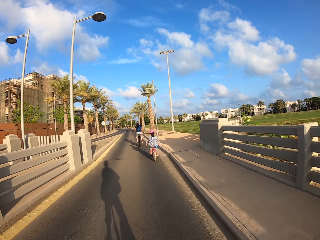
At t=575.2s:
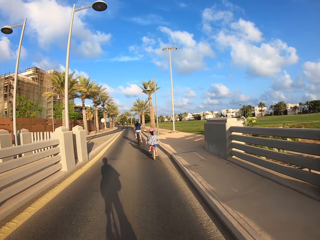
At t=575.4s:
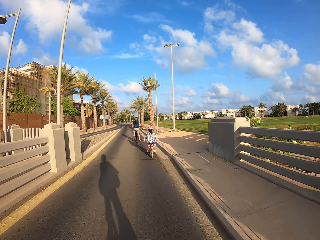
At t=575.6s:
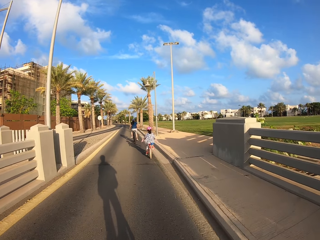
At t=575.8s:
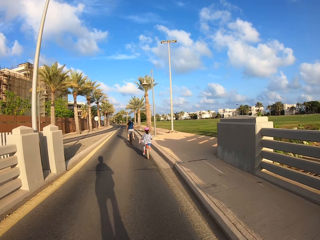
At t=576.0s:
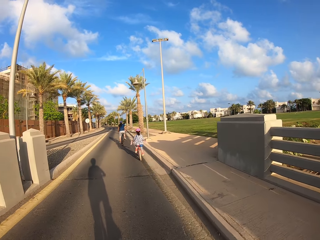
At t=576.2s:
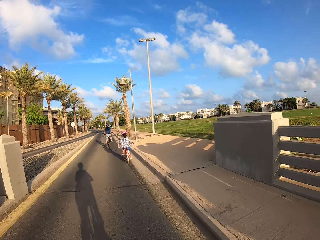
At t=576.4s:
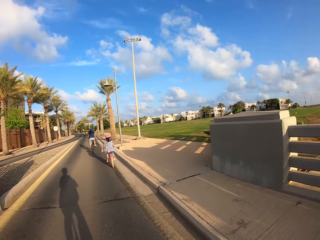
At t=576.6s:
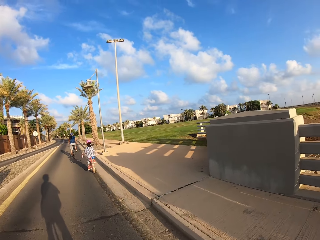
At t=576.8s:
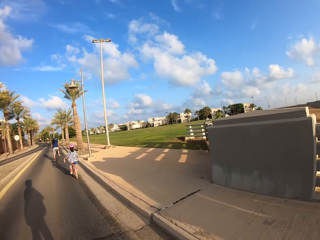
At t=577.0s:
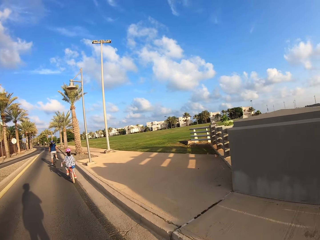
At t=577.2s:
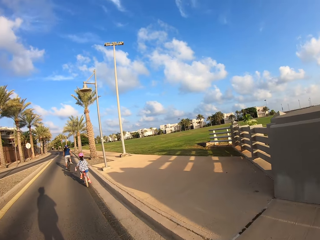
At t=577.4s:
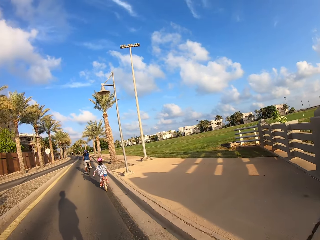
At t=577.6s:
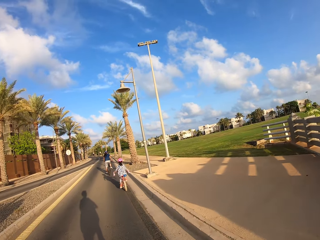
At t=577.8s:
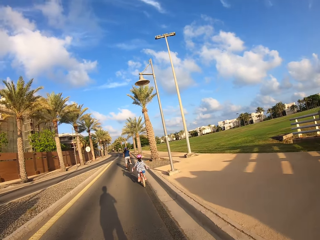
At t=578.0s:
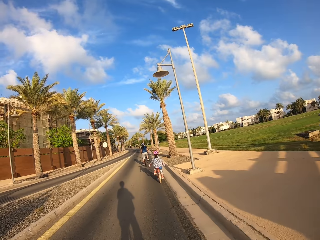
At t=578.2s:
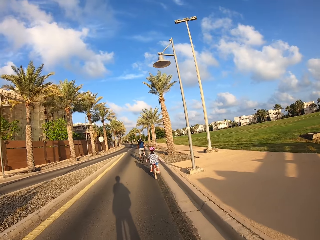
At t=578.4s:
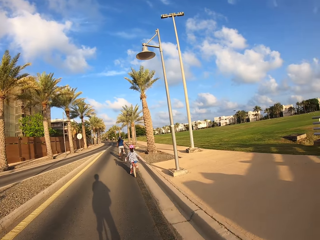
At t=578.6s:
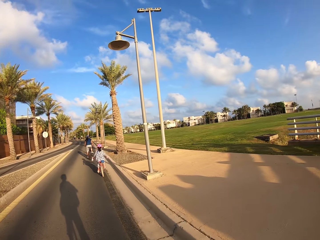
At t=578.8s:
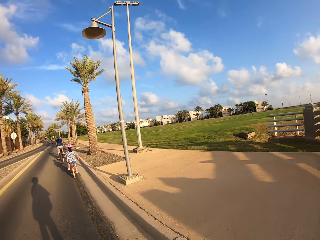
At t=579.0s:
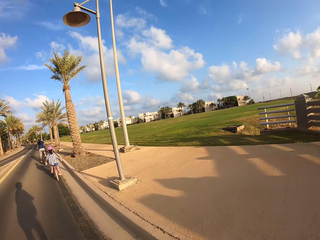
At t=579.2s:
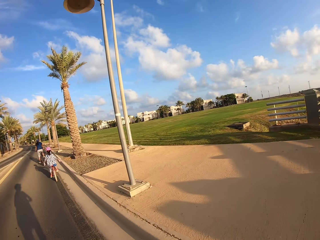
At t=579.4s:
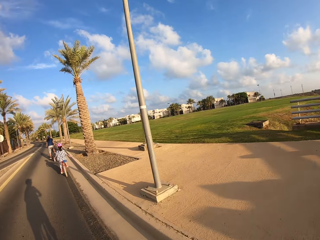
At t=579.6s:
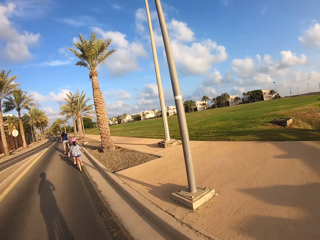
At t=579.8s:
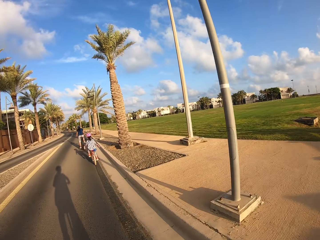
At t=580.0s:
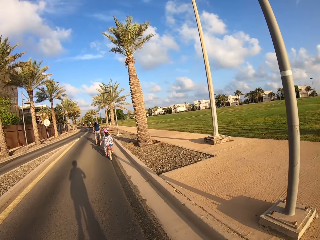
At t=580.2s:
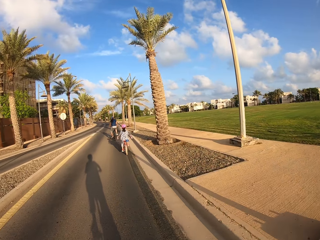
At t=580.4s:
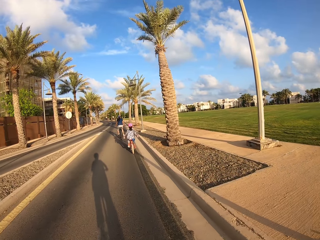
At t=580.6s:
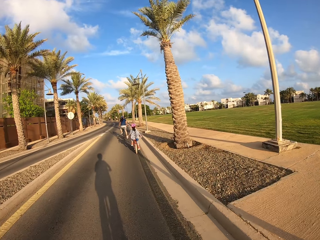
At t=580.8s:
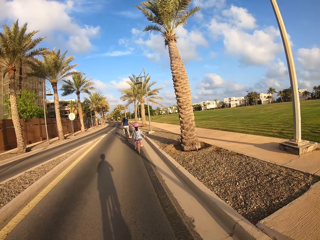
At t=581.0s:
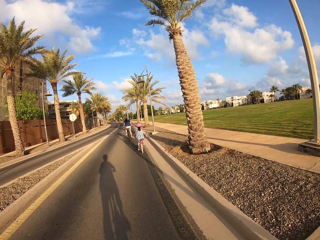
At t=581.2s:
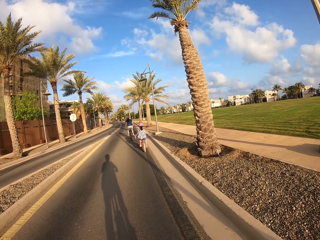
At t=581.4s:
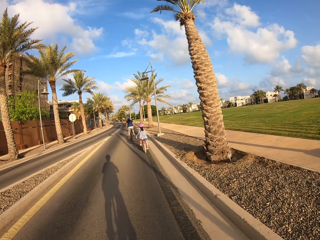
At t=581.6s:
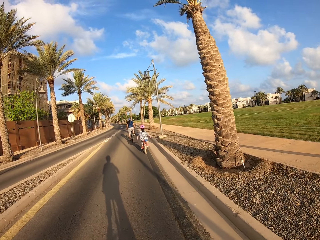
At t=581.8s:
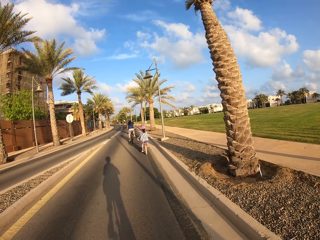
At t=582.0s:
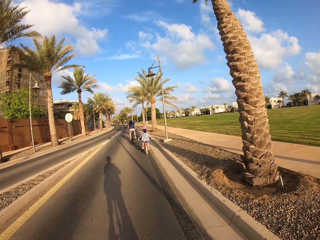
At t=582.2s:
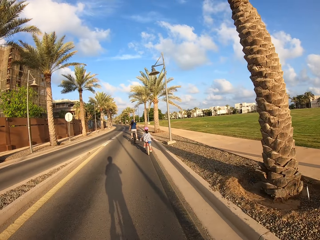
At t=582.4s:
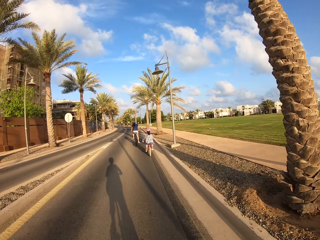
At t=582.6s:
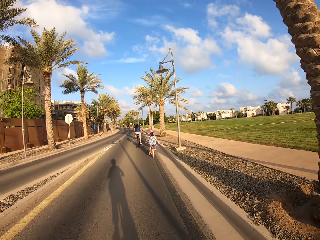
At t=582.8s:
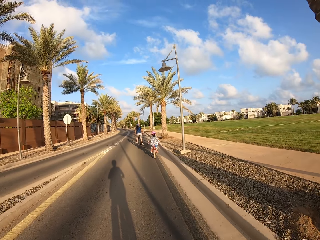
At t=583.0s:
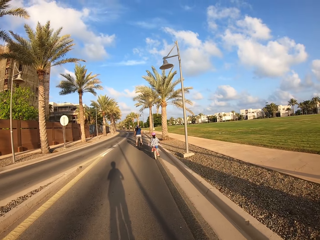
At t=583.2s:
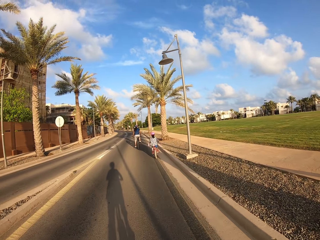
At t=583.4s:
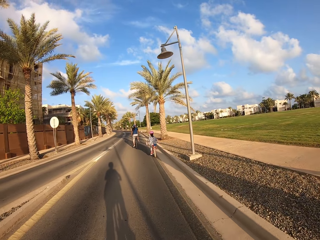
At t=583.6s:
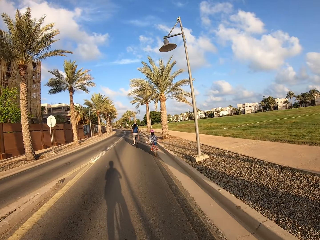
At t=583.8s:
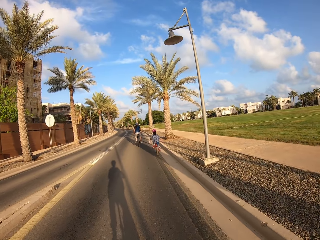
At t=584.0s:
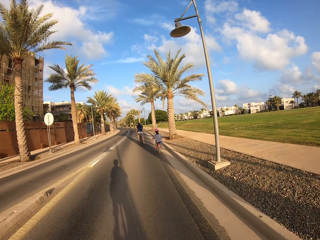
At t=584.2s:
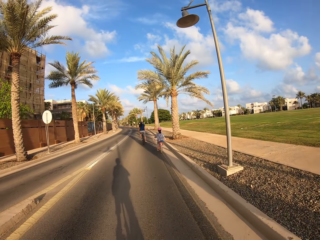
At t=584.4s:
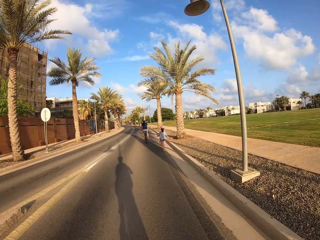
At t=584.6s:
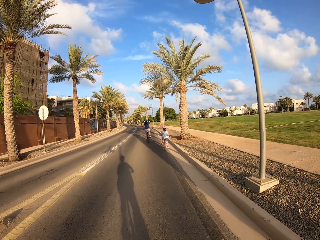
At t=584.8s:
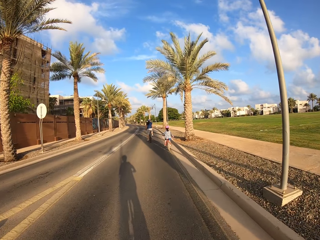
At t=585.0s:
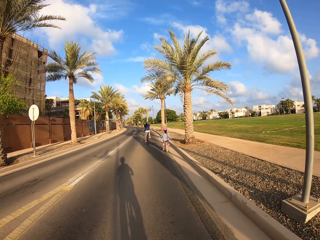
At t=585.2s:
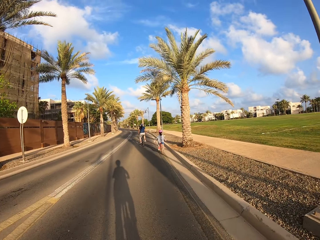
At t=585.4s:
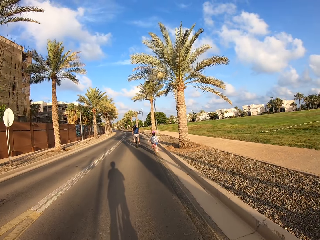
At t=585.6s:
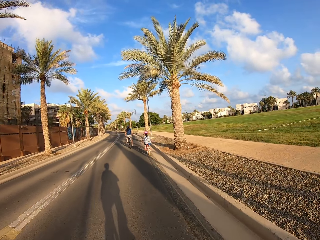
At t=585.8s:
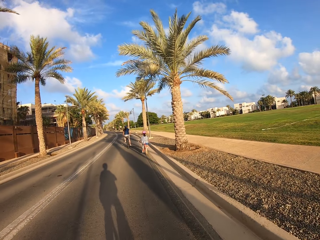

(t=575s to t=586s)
The camera wearer looks around. The camera wearer, a person and another person cycle on the road.

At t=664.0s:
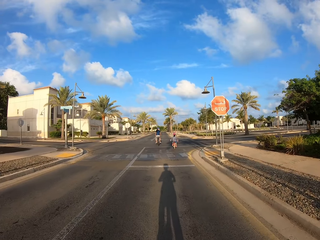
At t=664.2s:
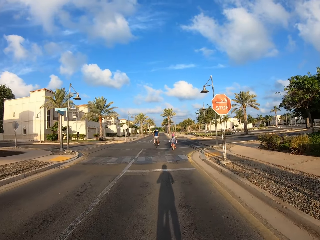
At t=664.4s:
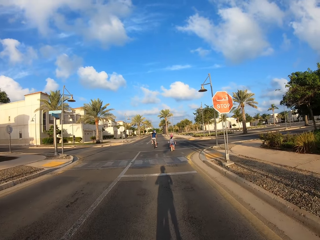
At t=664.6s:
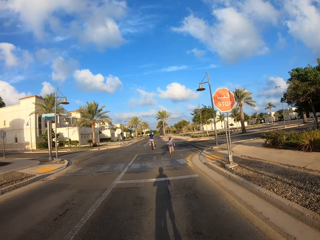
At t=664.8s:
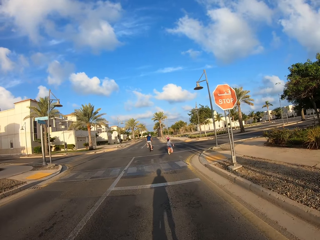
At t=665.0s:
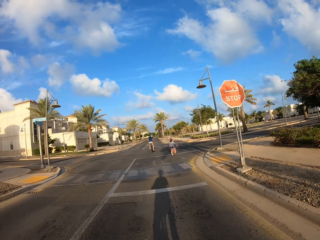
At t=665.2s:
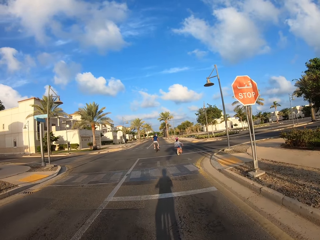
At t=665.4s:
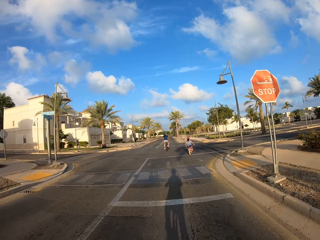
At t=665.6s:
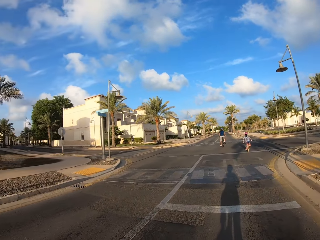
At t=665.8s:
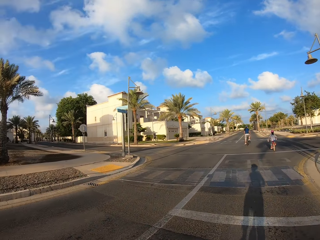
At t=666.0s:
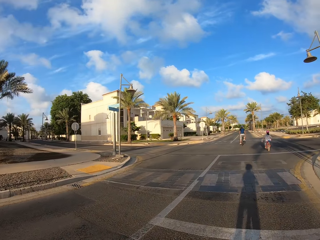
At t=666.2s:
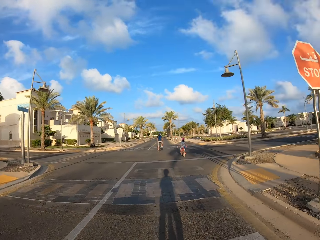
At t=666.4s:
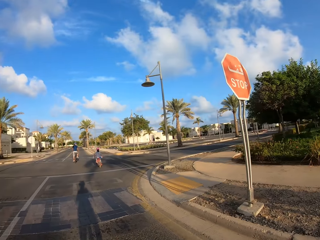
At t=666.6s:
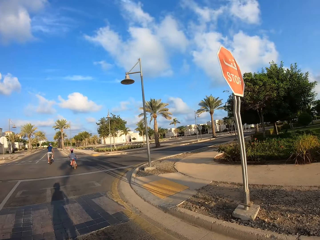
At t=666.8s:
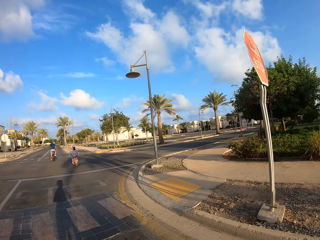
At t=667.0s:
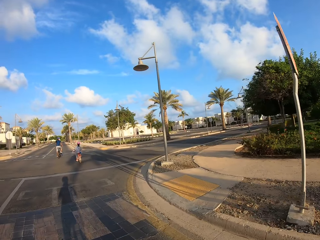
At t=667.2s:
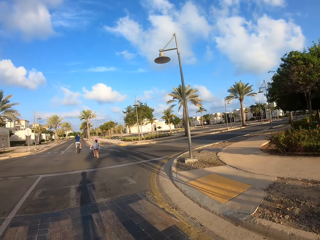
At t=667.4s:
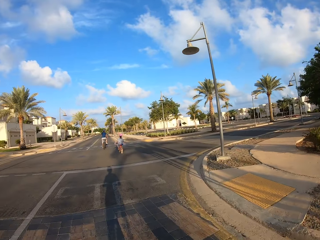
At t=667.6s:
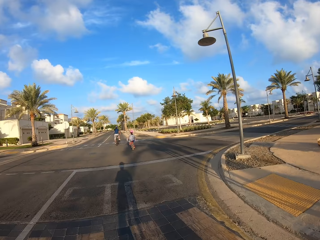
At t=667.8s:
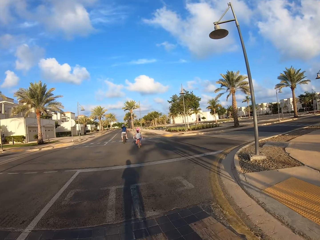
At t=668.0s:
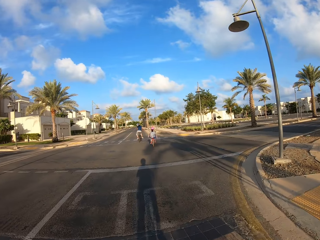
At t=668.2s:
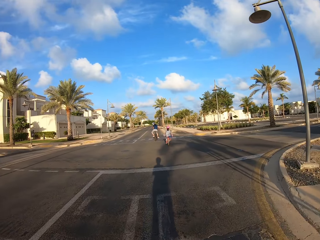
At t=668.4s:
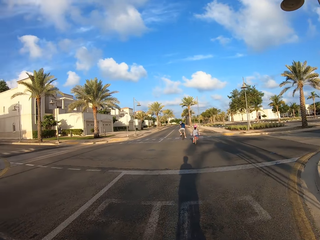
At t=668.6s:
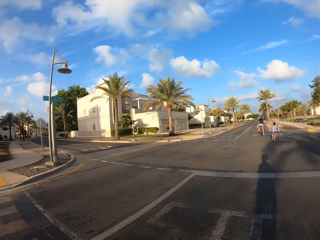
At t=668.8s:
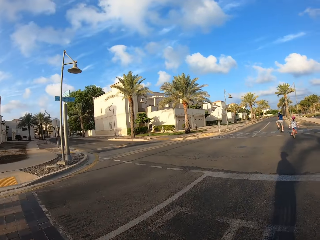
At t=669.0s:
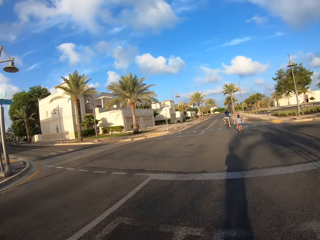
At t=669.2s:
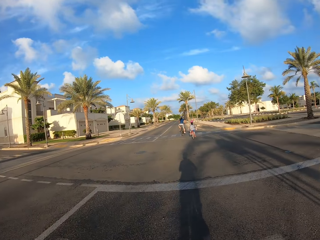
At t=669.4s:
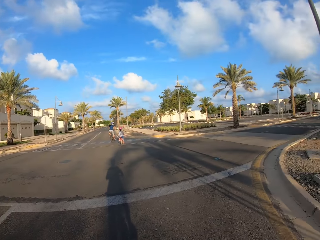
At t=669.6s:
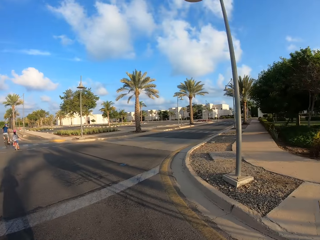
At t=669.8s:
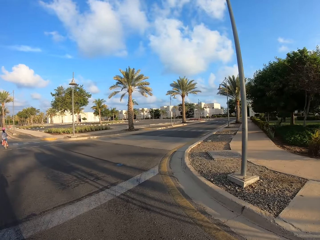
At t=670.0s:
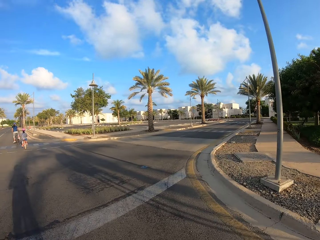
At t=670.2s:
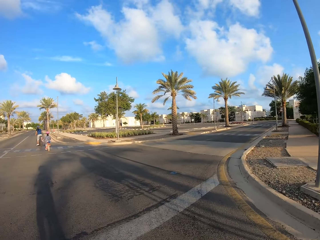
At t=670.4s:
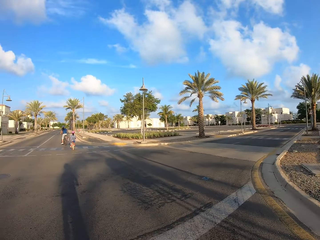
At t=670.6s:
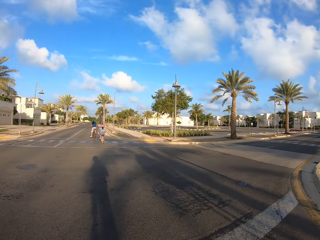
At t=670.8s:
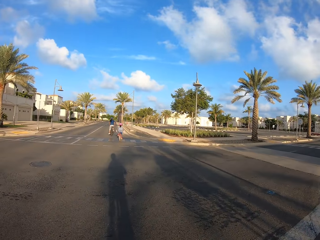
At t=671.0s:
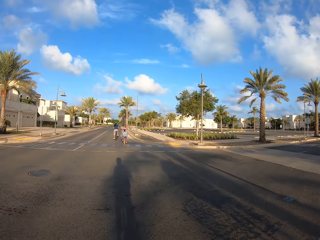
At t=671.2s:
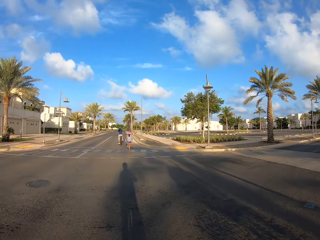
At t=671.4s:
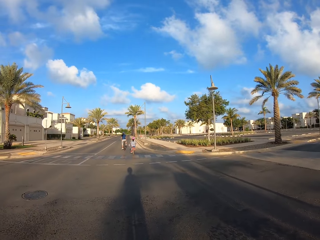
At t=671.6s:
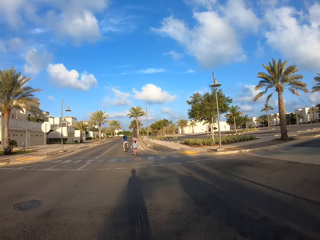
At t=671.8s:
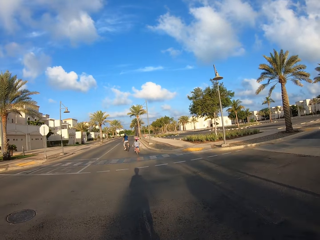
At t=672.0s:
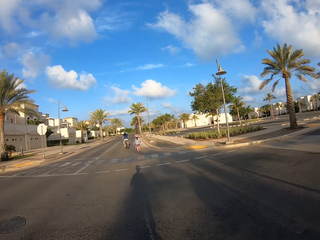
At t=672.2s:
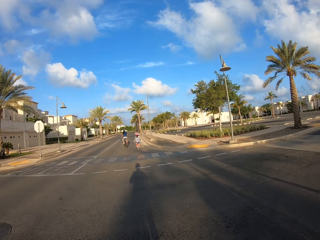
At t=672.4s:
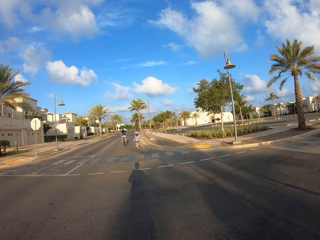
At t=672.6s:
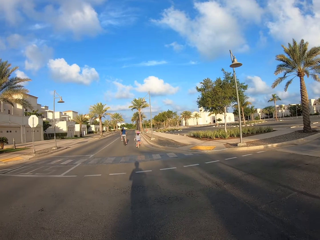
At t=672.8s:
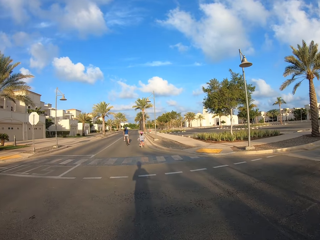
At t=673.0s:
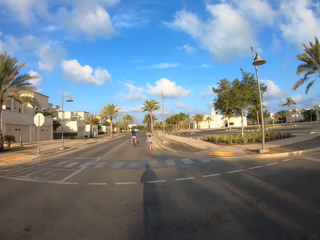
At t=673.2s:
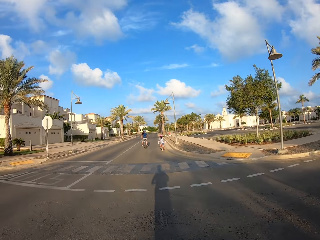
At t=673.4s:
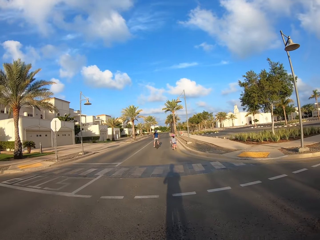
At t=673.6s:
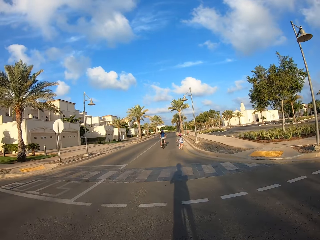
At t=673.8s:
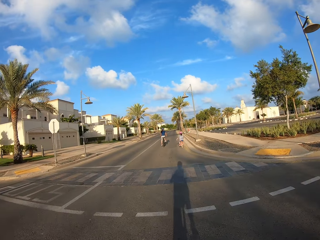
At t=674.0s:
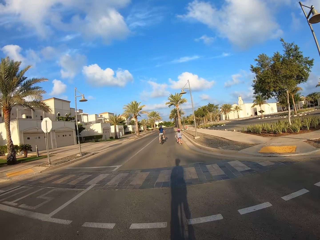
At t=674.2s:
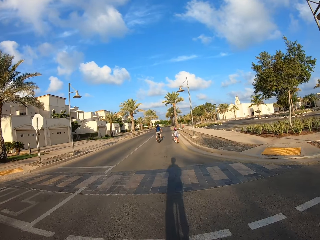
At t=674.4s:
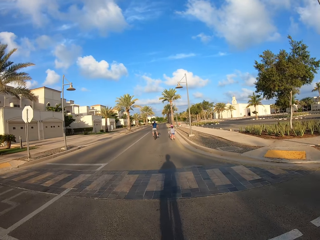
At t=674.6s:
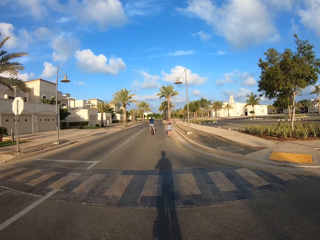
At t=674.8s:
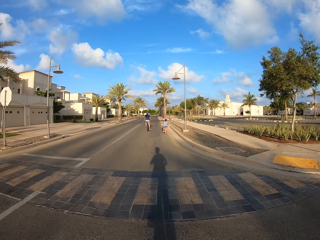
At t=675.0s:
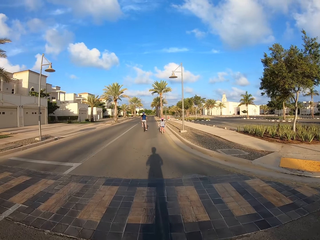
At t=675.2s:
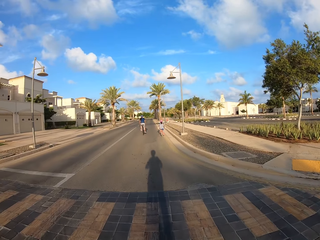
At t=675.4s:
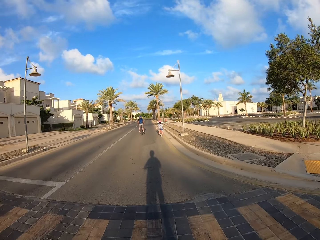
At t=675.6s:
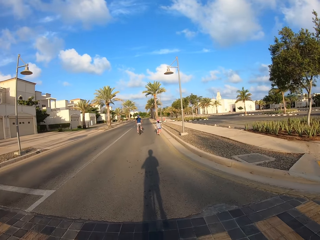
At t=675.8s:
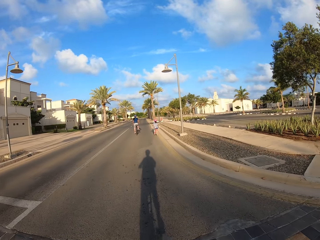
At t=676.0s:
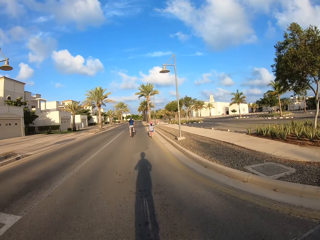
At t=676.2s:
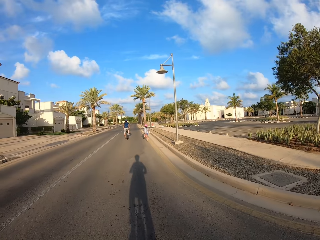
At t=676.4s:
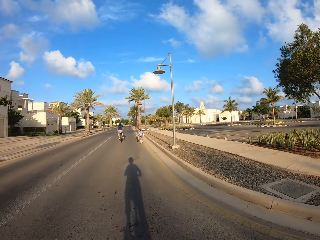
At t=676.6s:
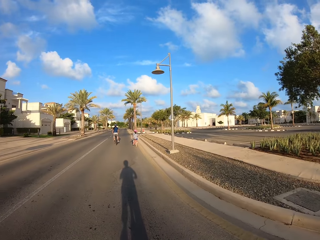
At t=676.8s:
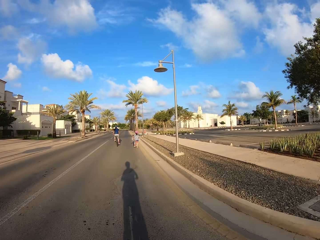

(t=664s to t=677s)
The camera wearer looks around. The camera wearer, a person and another person cycle on the road. The camera wearer looks around. The camera wearer, the person and the other person cycle on the road.
